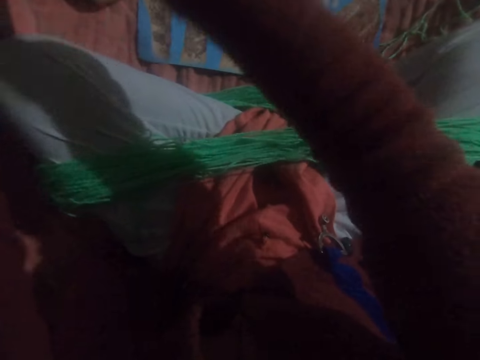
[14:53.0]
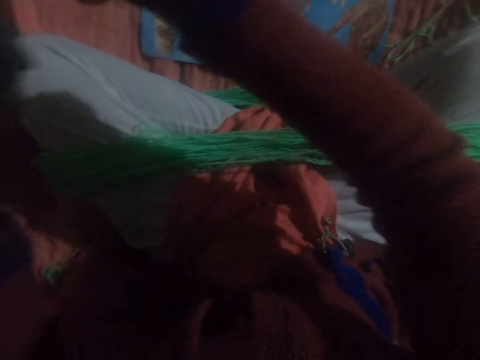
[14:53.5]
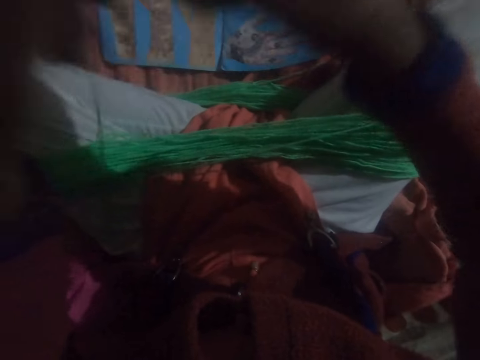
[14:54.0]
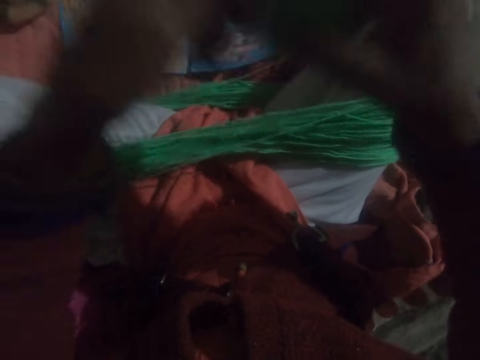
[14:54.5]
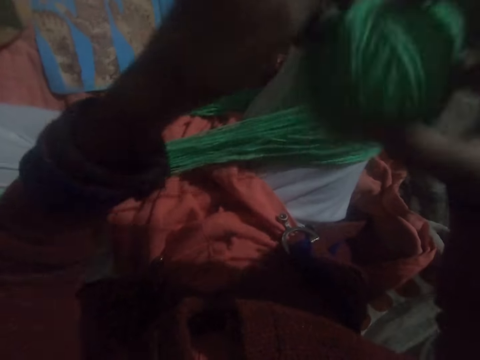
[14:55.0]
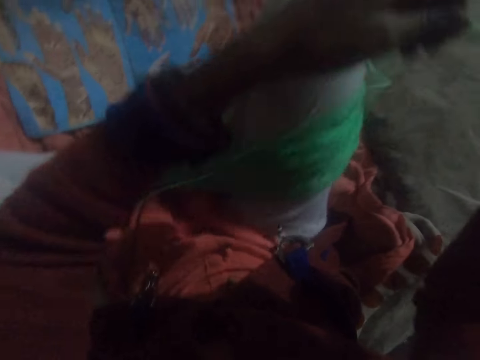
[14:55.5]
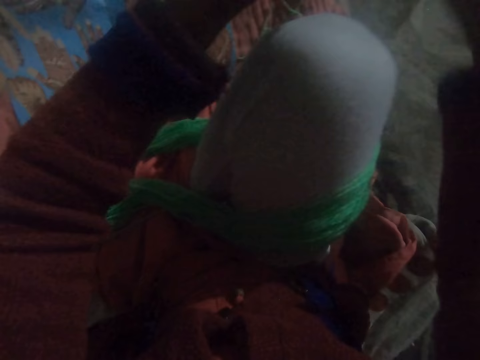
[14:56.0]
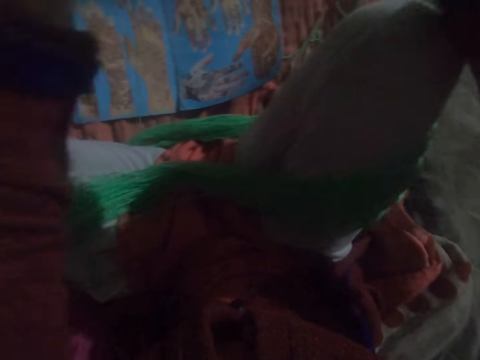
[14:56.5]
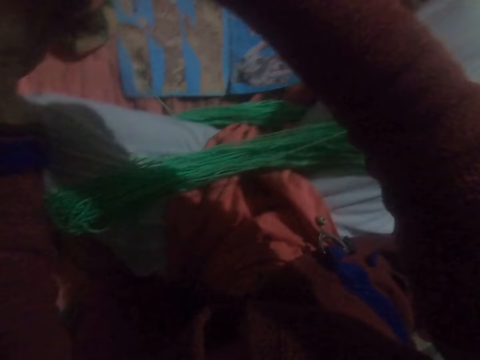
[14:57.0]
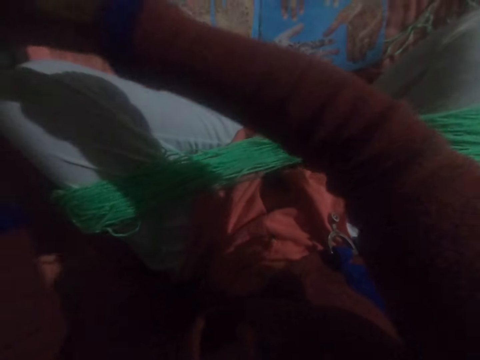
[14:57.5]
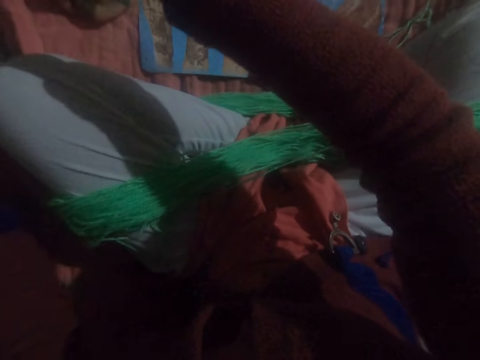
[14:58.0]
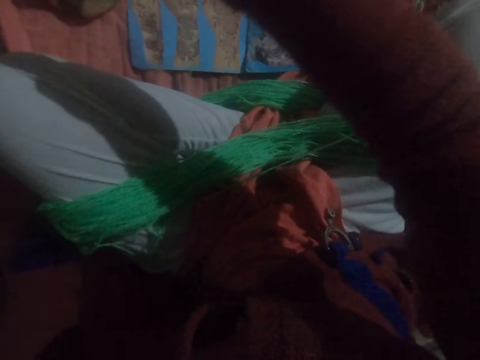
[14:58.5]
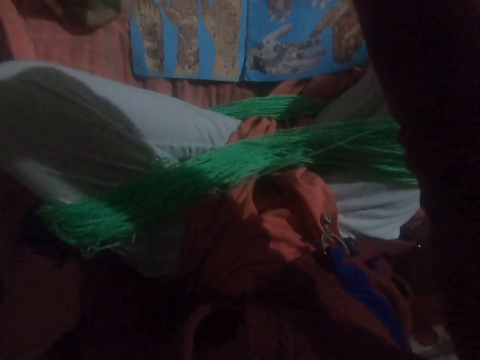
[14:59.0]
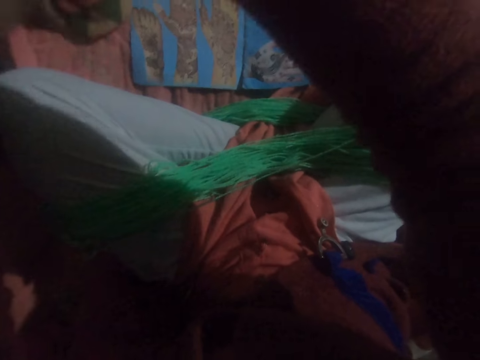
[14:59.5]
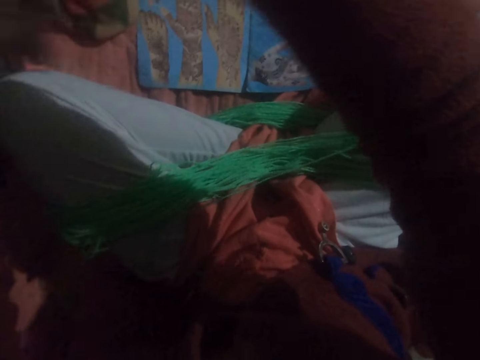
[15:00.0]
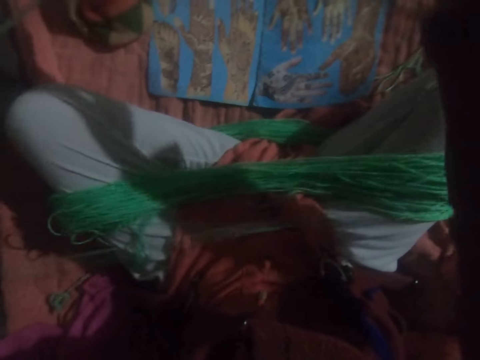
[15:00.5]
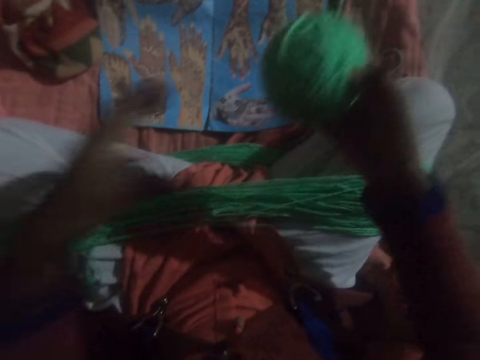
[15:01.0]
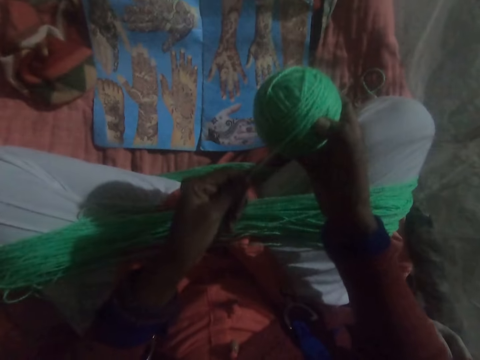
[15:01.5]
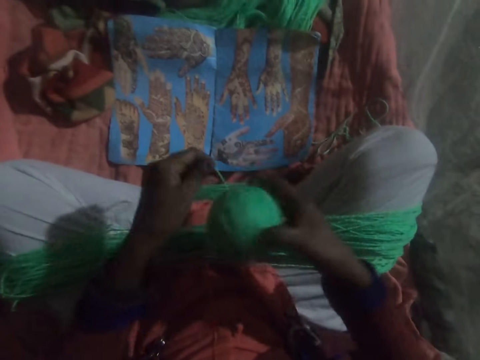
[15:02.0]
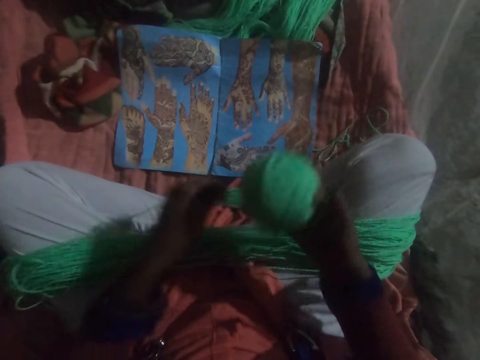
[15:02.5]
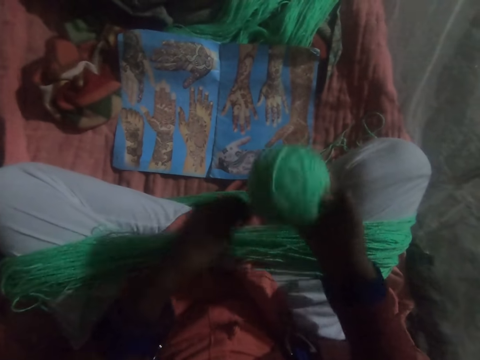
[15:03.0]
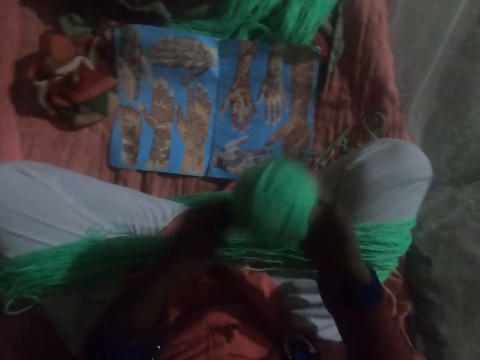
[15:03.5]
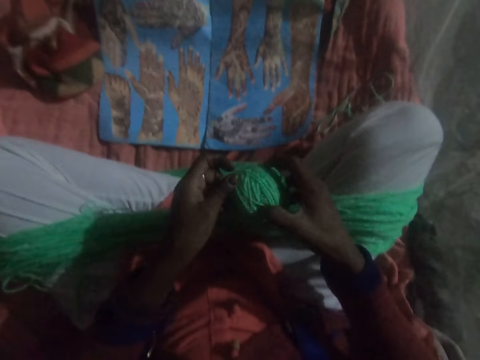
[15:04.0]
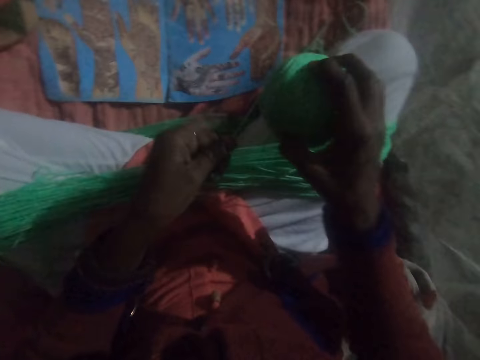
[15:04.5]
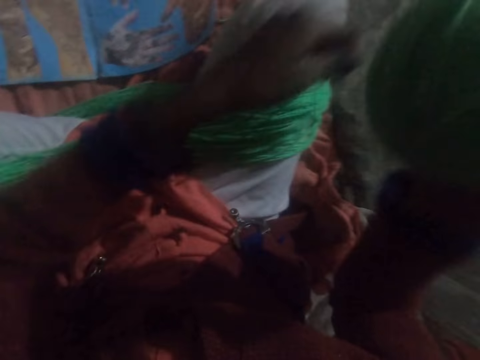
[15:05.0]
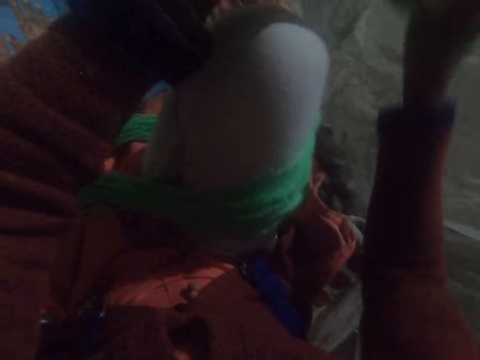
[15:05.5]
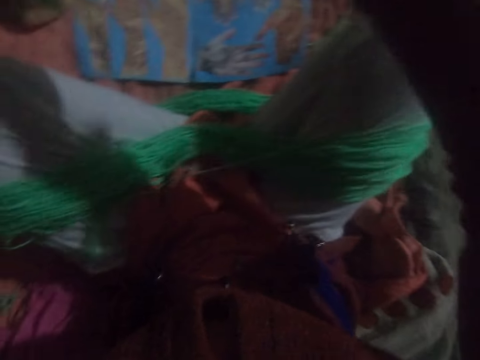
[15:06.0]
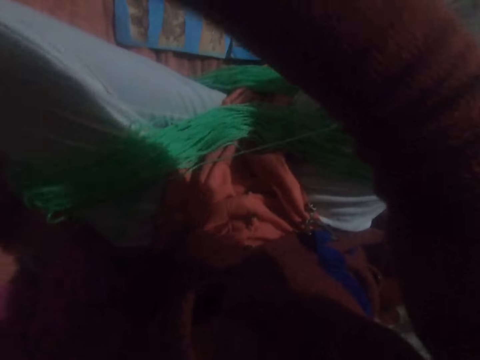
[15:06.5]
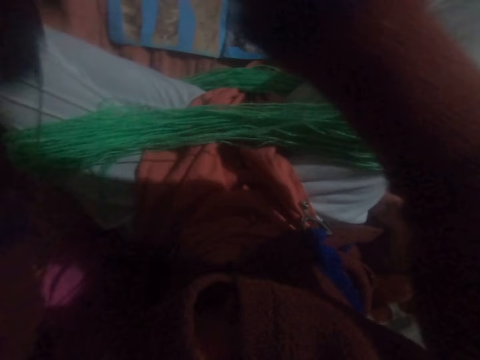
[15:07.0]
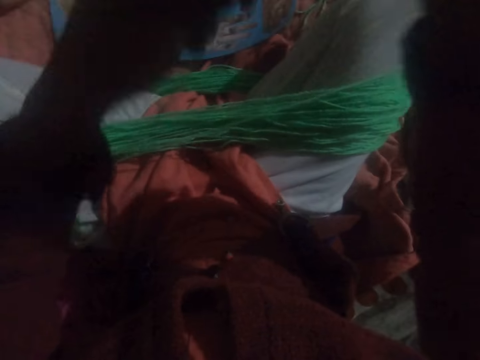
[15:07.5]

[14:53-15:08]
The camera wearer stretches the string. They roll the string round in the yarn.

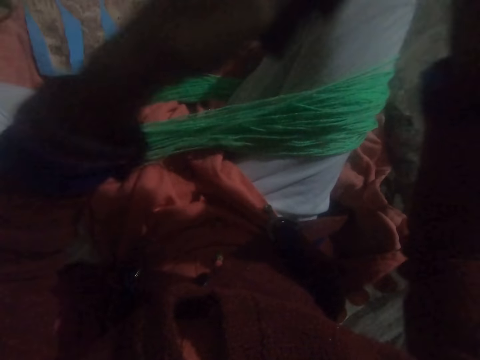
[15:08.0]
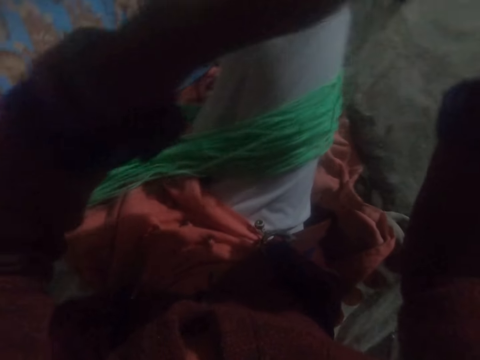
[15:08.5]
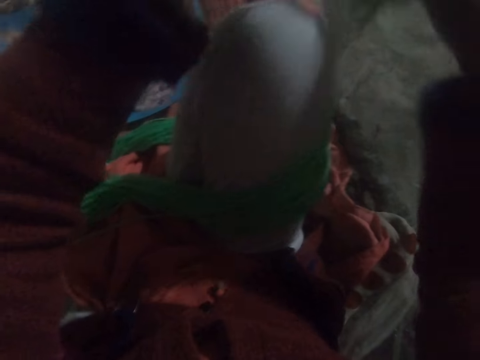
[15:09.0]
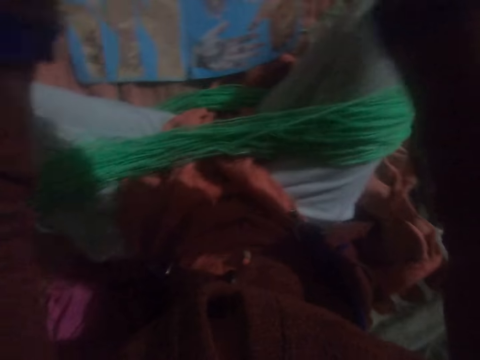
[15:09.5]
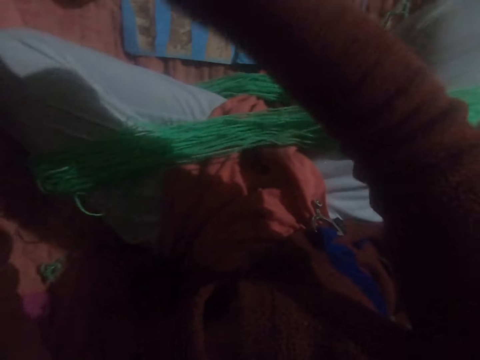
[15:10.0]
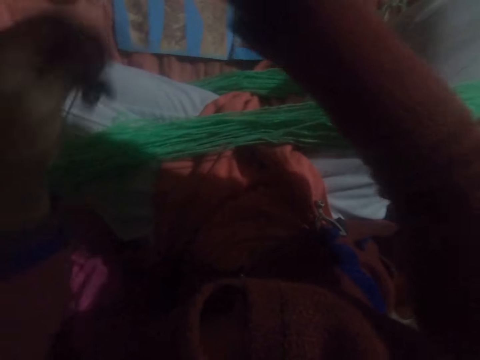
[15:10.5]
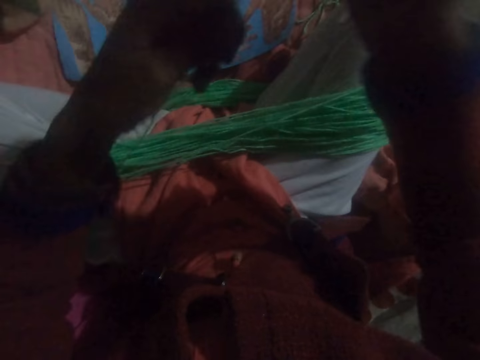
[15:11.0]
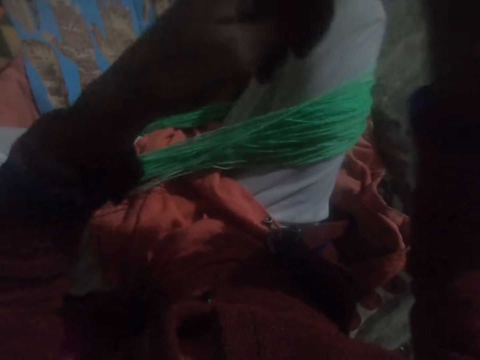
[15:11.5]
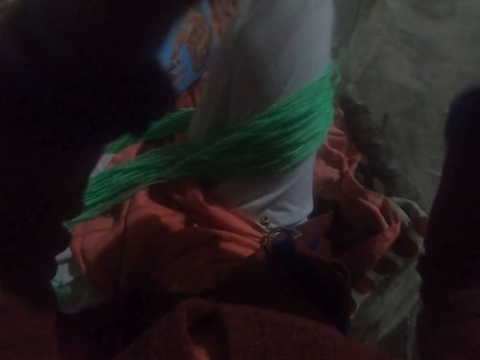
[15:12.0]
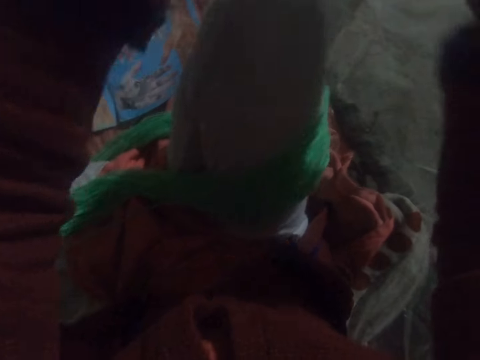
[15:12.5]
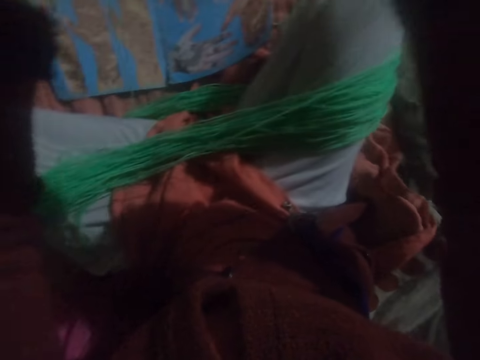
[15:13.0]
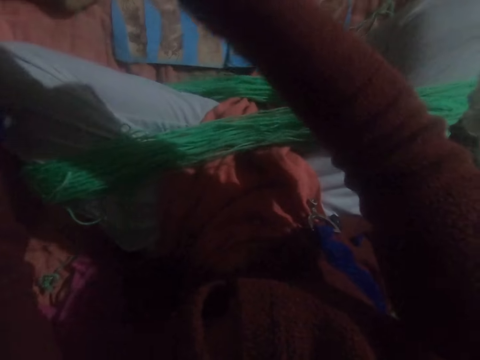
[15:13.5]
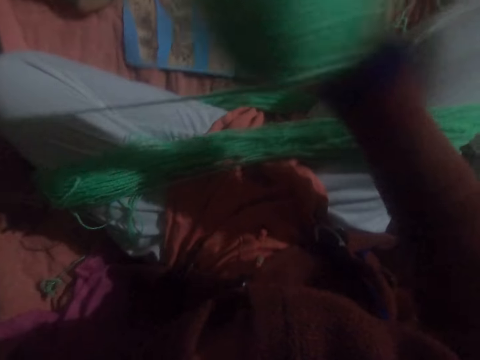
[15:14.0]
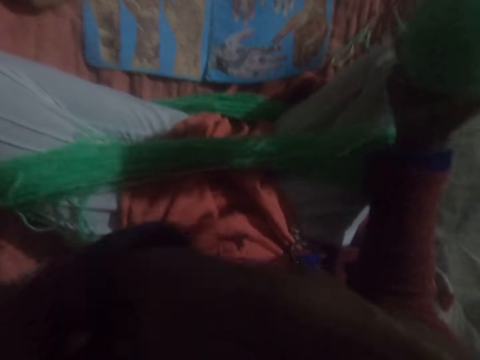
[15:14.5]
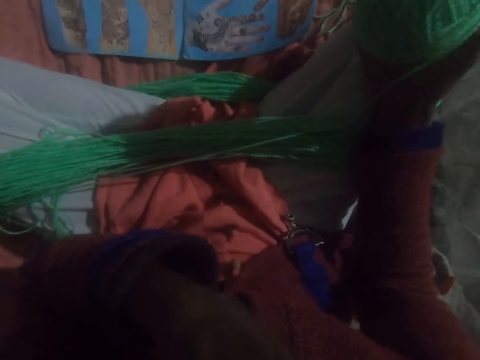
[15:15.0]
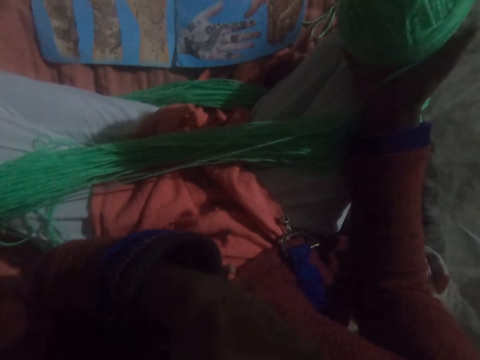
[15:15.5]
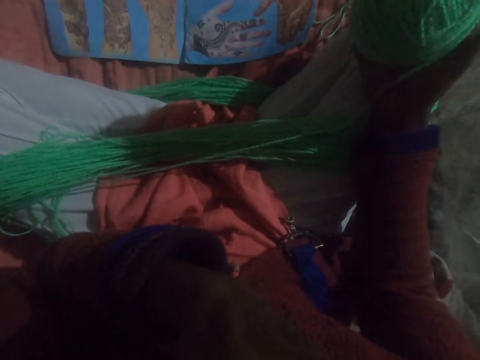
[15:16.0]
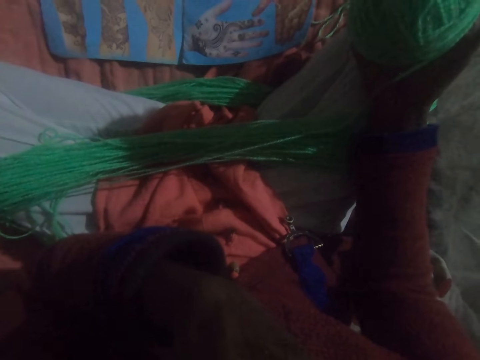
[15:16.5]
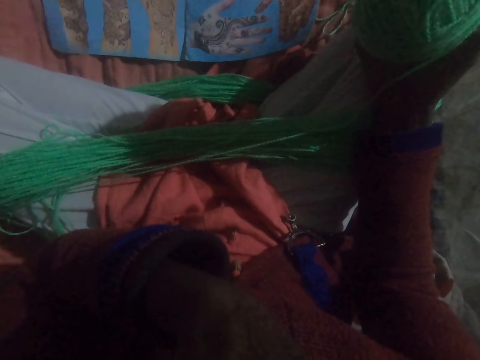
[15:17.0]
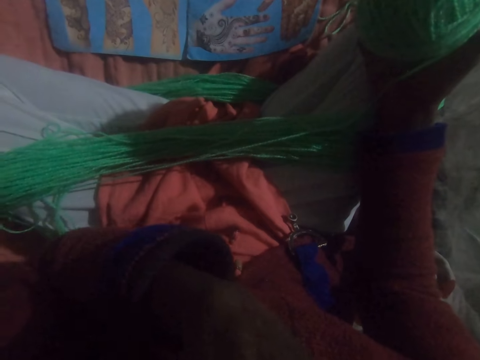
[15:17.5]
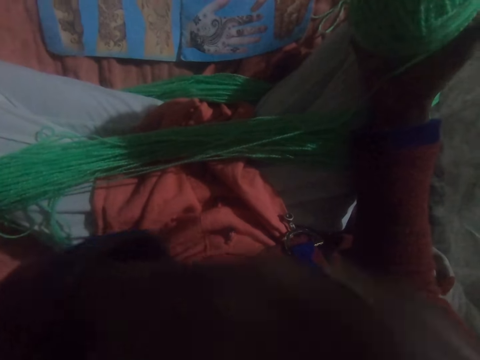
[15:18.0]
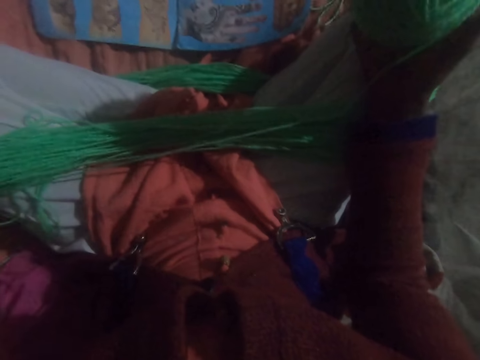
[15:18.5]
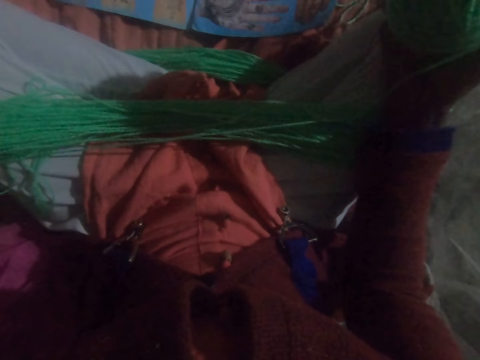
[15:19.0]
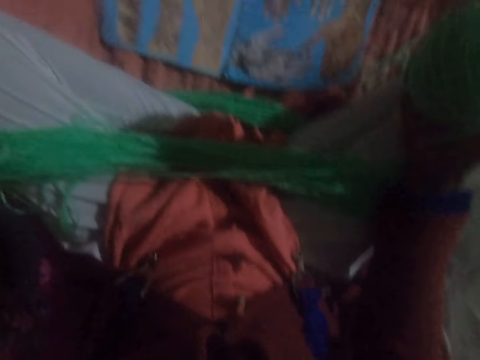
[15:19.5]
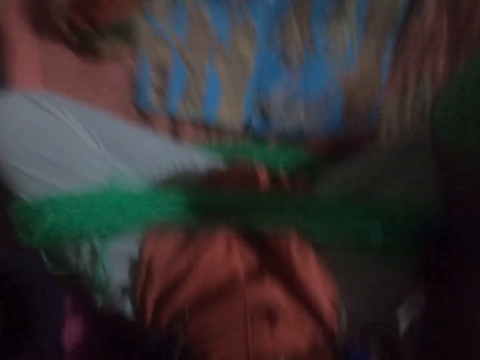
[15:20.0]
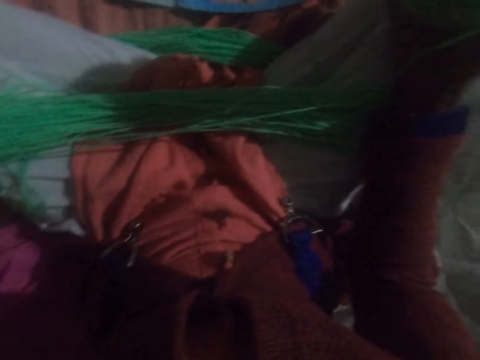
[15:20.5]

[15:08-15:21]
The camera wearer touches his face. He shifts his hand to the camera on his head.
